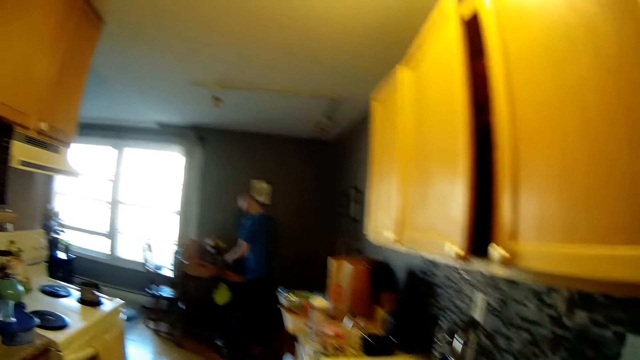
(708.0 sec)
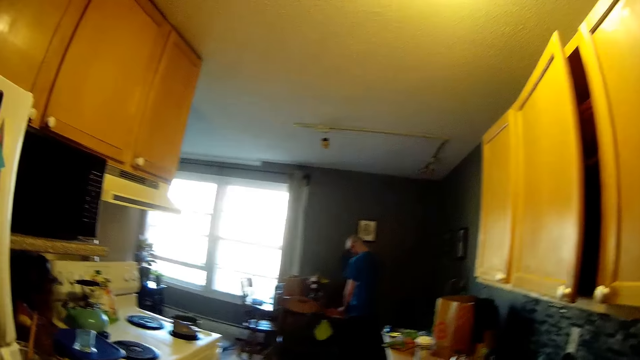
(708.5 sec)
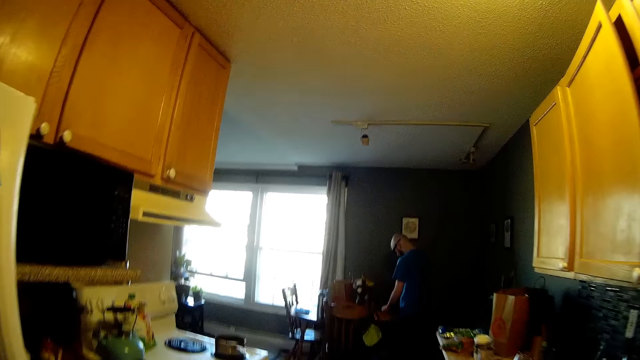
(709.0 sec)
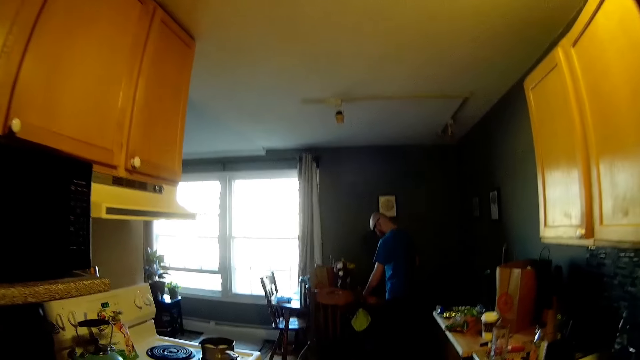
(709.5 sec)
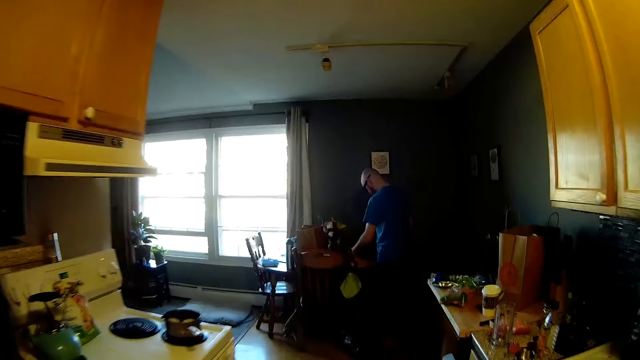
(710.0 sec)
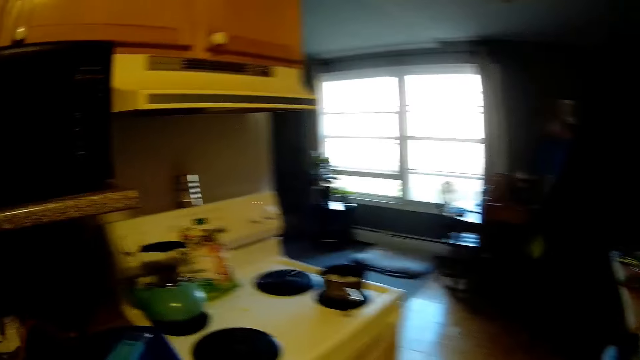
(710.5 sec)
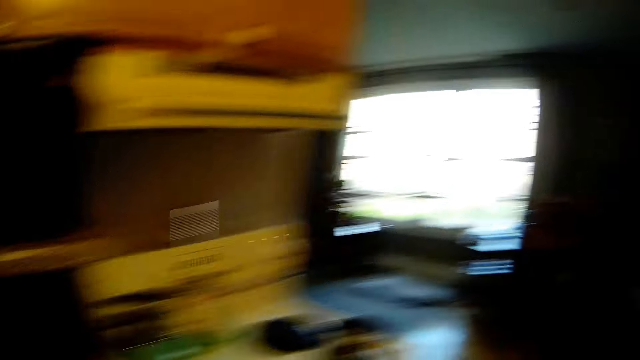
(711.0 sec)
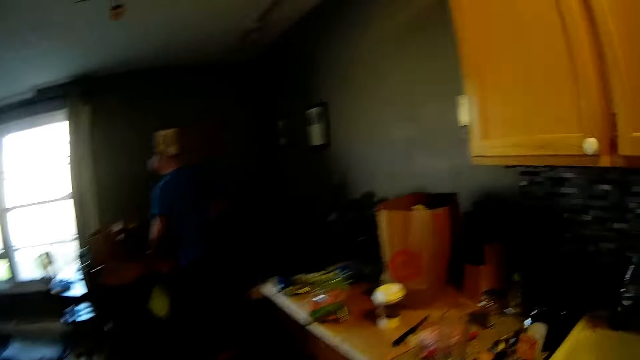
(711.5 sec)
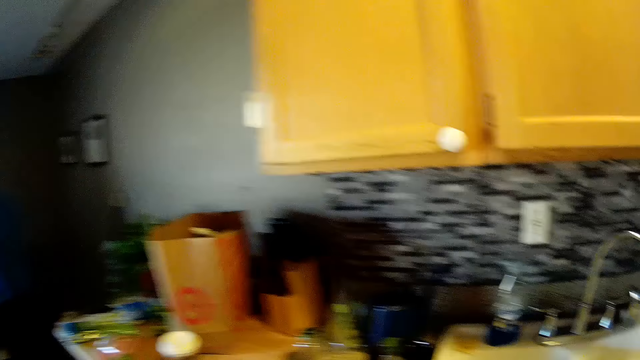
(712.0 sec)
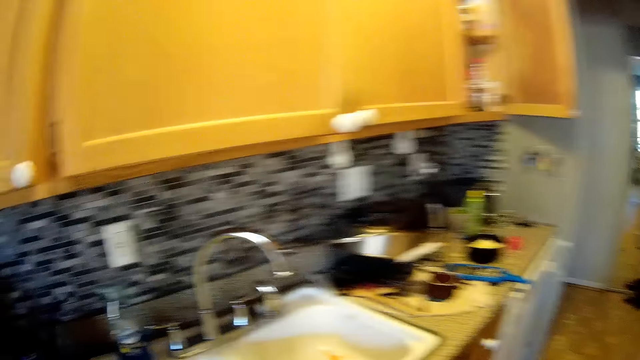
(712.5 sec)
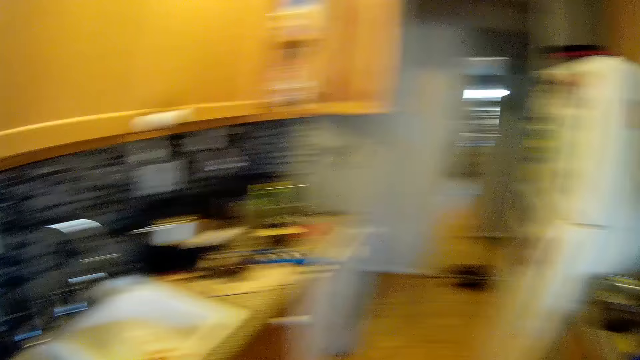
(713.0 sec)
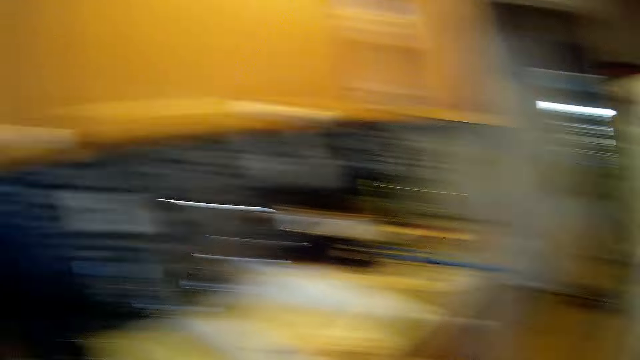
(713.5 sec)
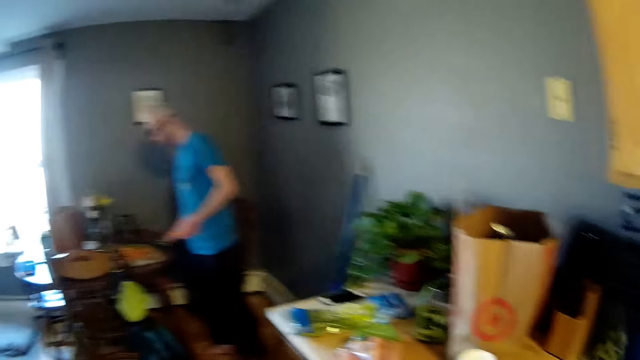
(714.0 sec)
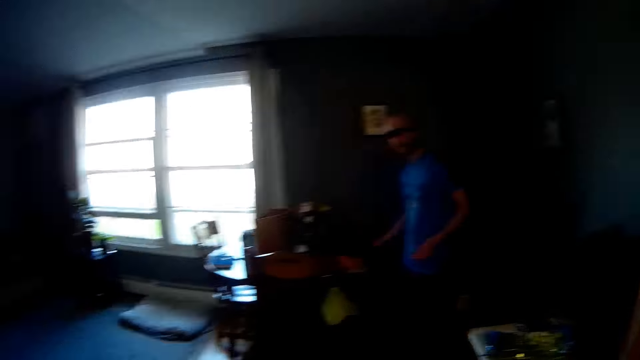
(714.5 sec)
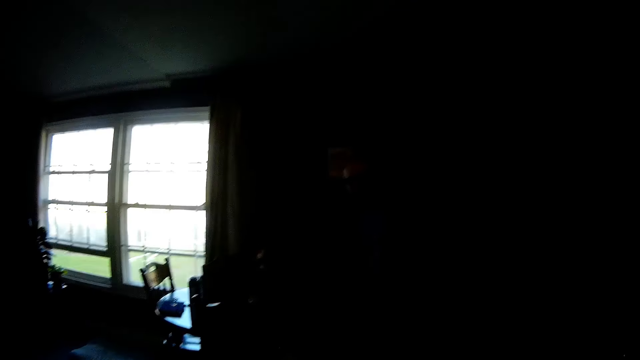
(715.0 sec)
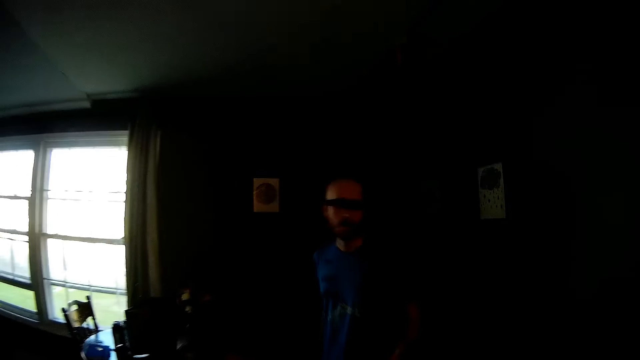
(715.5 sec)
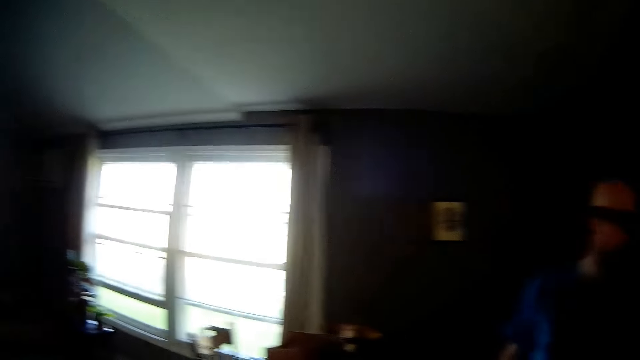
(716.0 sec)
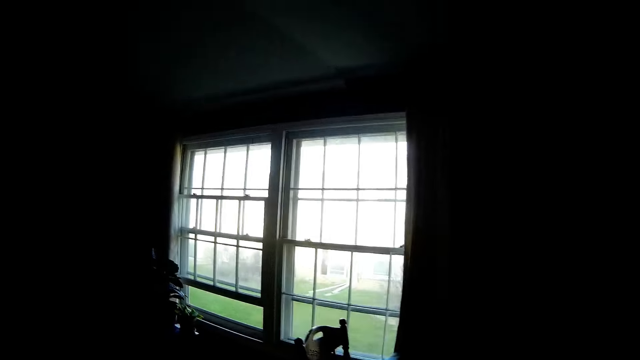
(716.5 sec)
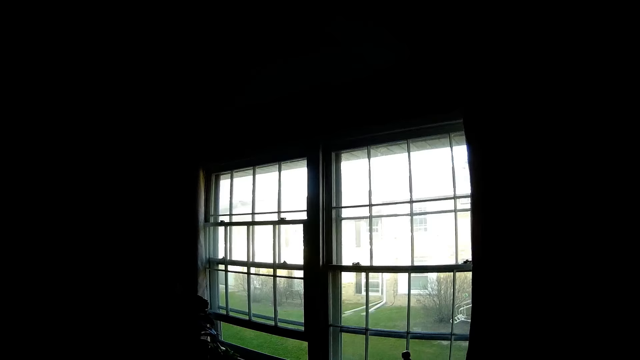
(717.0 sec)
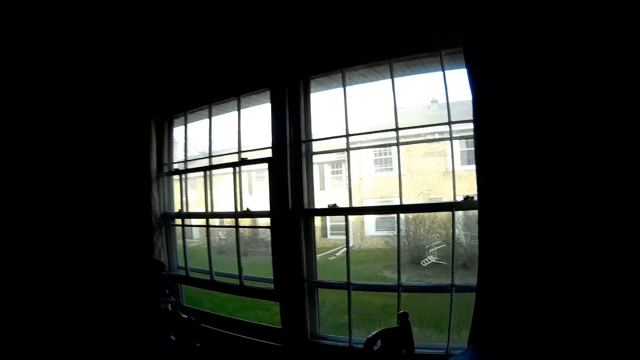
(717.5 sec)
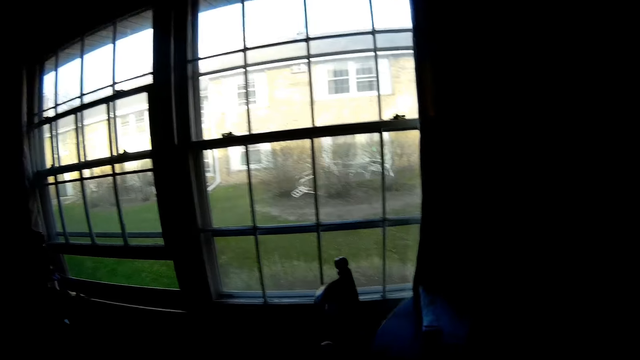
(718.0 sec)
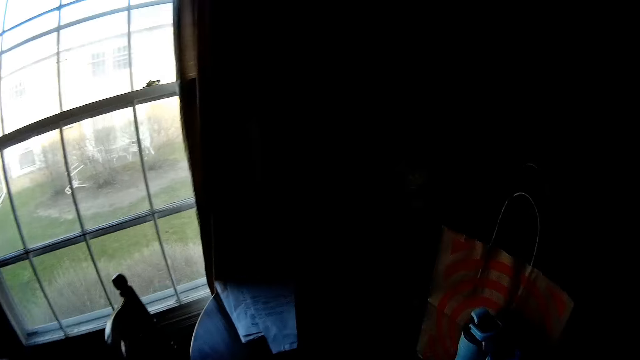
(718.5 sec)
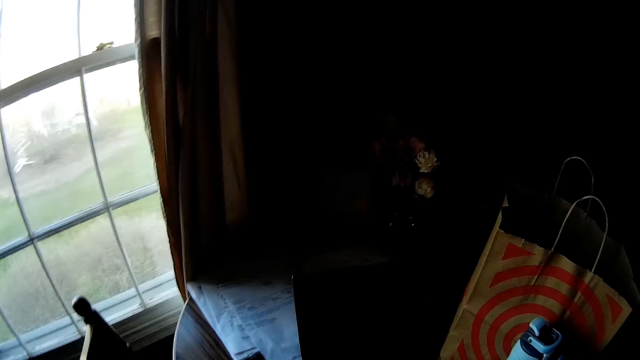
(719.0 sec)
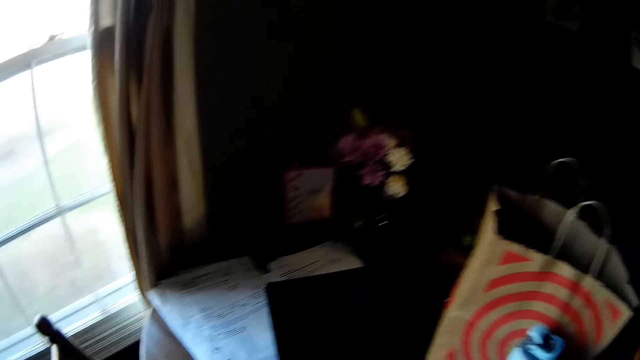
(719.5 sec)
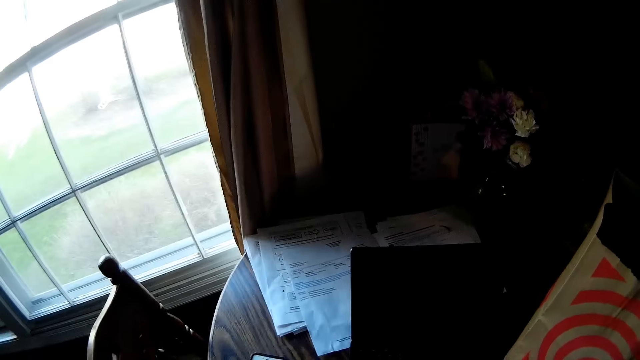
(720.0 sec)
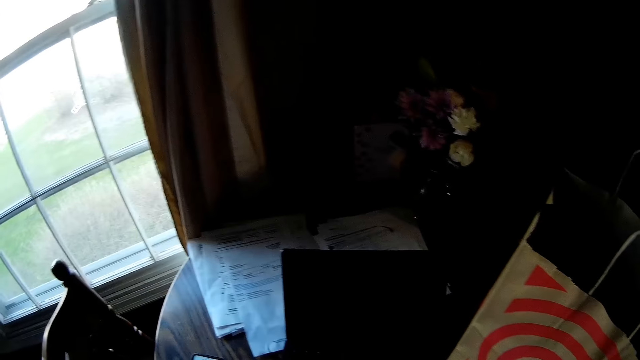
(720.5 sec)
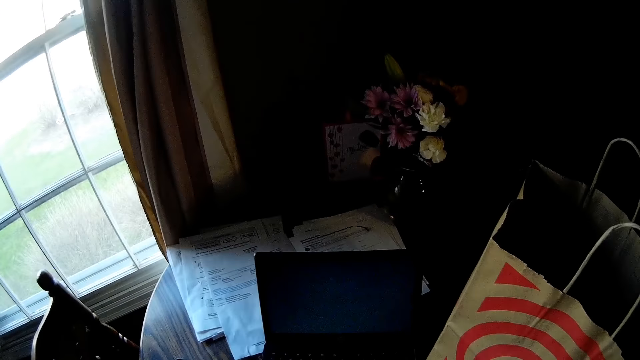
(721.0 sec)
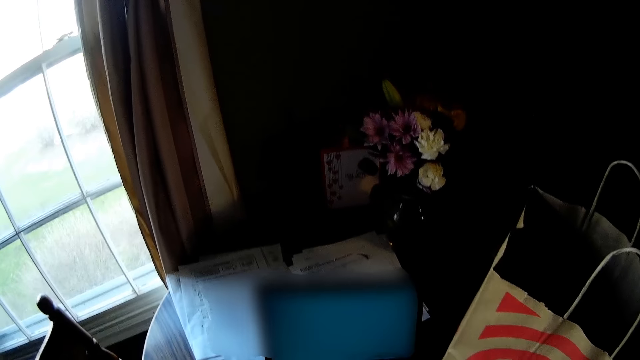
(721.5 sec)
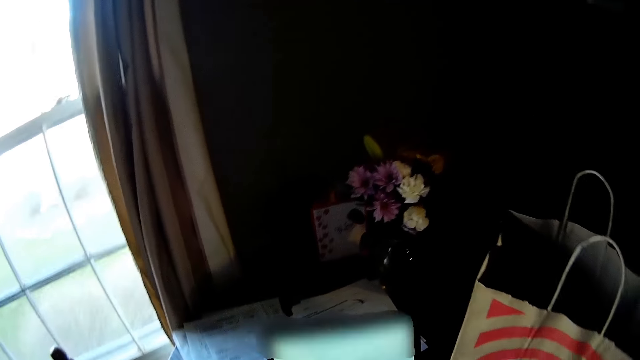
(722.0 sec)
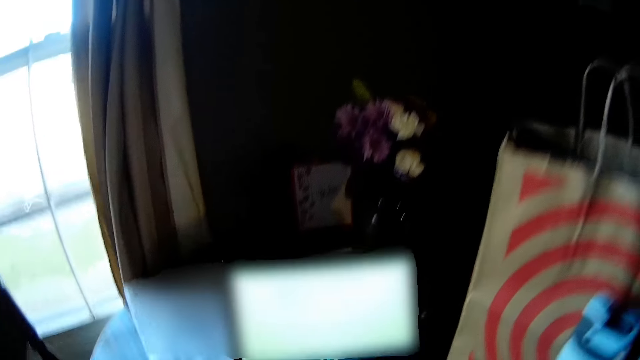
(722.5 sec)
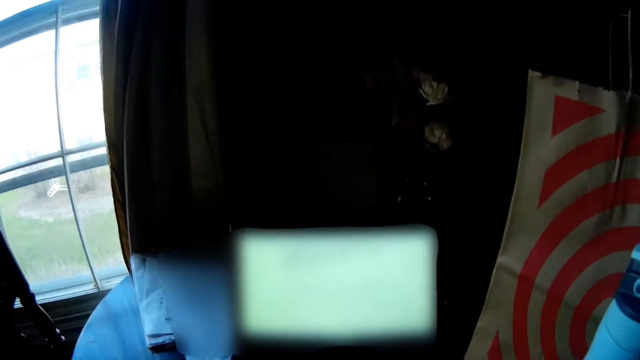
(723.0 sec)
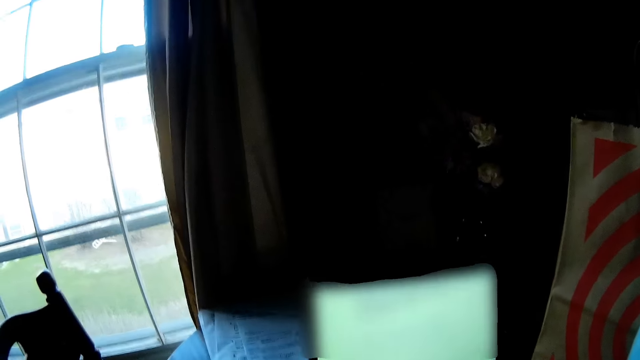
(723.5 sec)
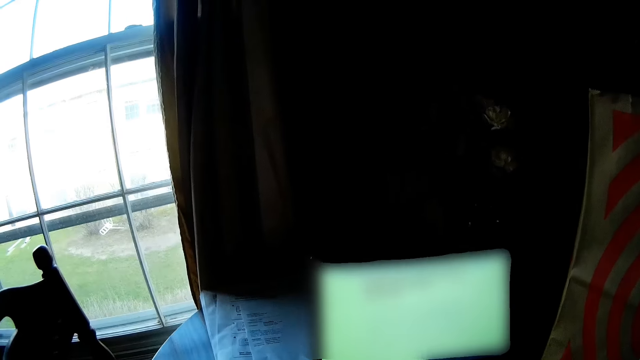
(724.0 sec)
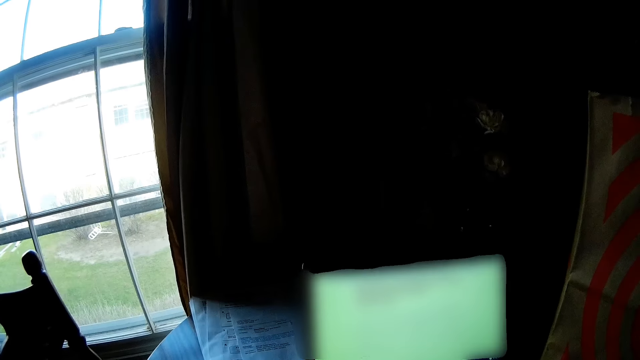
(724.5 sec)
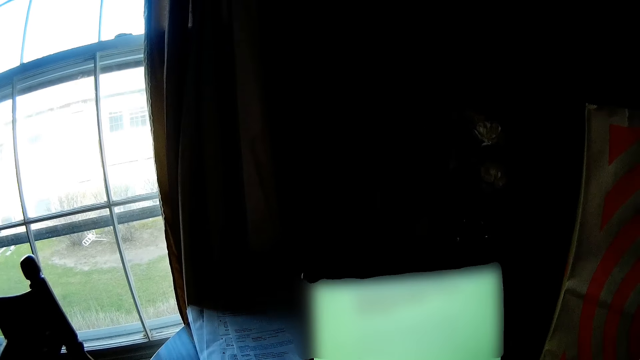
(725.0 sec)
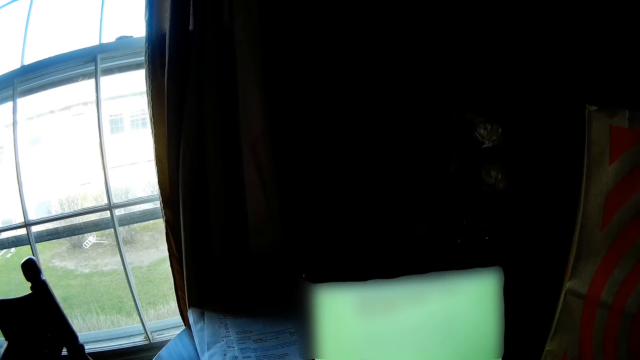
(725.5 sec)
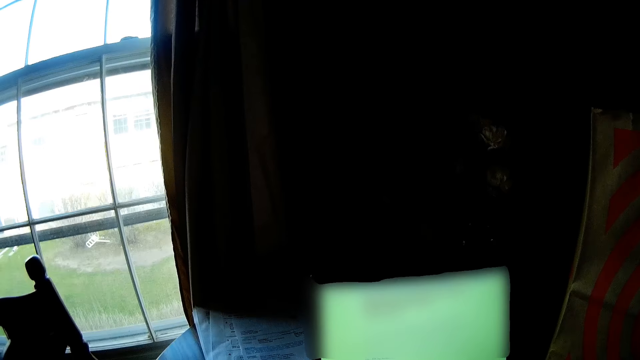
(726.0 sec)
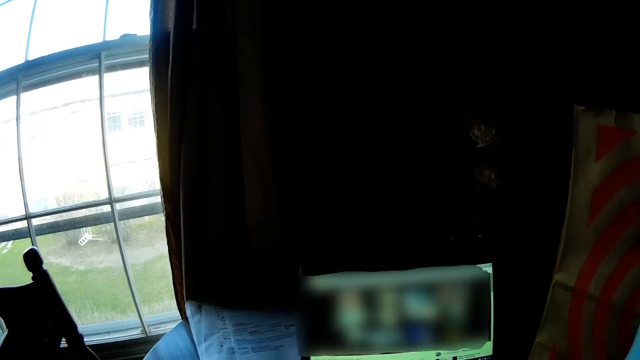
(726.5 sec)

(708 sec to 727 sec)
The camera wearer walks around the house. They put a laptop on a table. They operate the laptop.

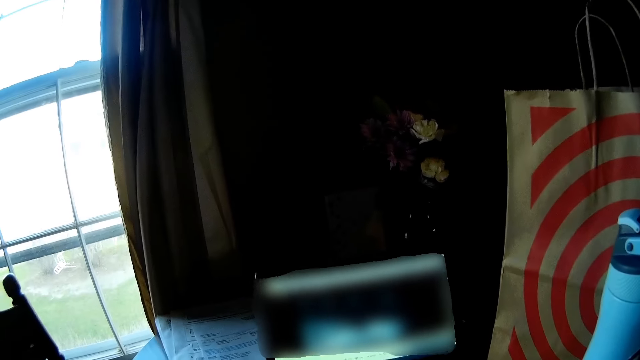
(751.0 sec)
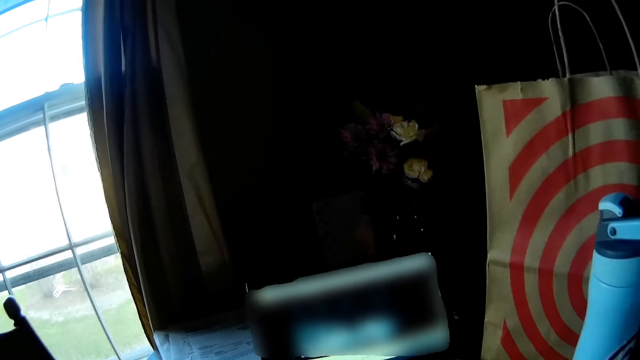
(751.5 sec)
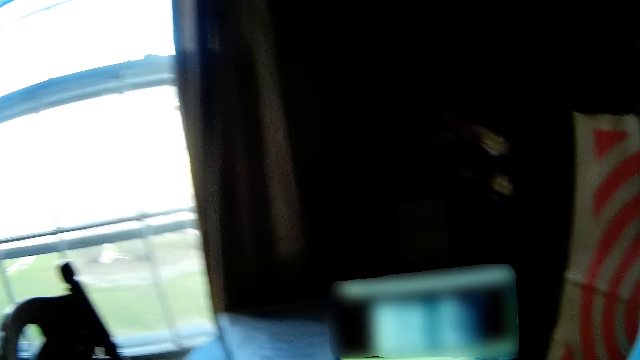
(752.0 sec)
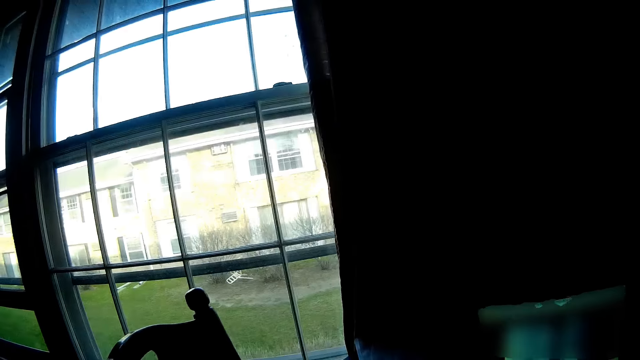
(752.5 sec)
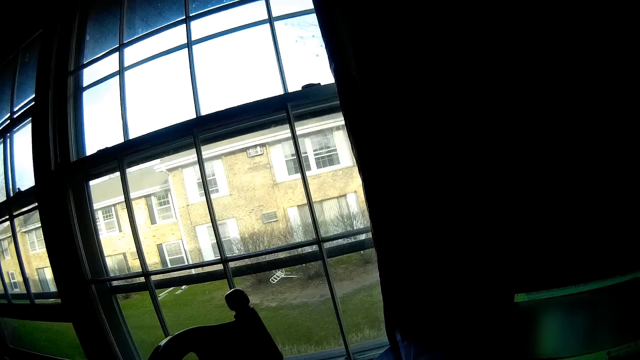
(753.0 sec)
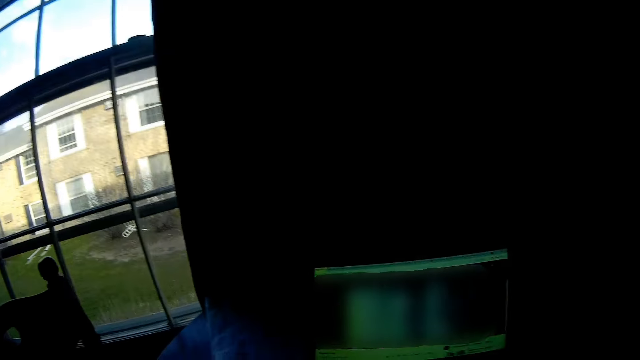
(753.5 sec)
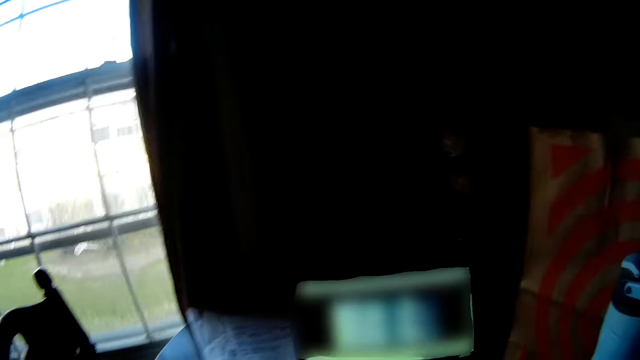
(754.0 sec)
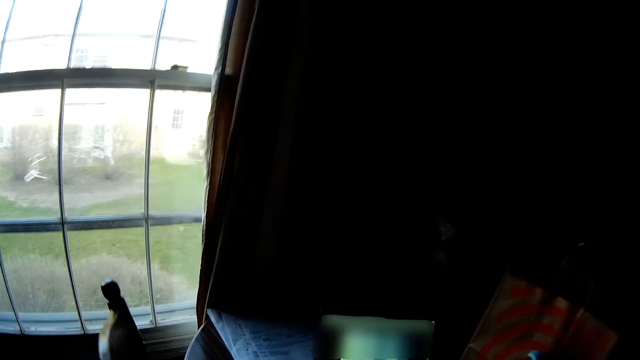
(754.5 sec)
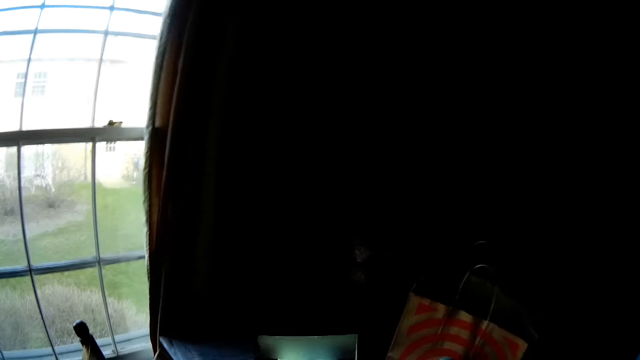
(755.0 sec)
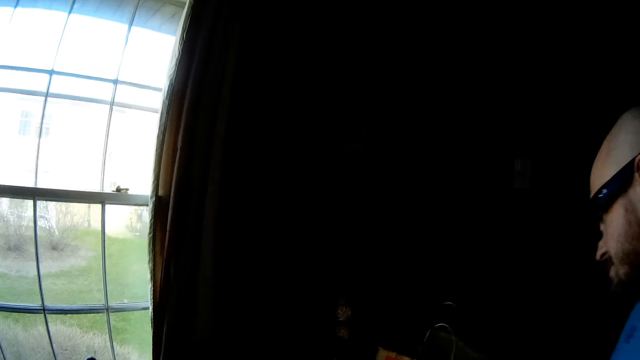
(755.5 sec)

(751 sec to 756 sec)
The camera wearer looks around the house.
